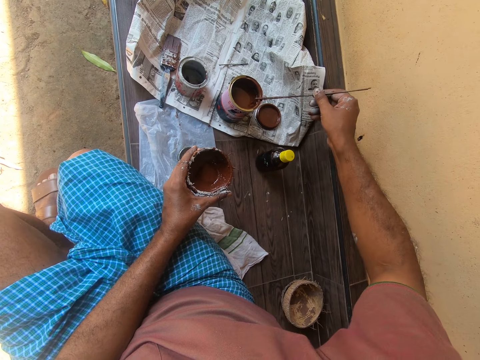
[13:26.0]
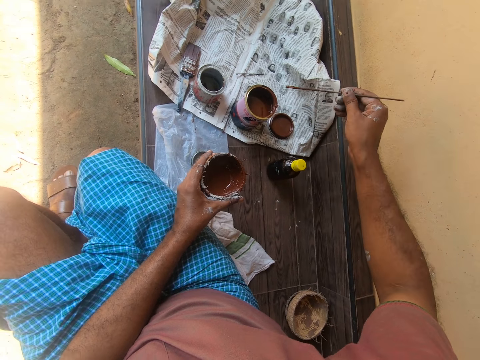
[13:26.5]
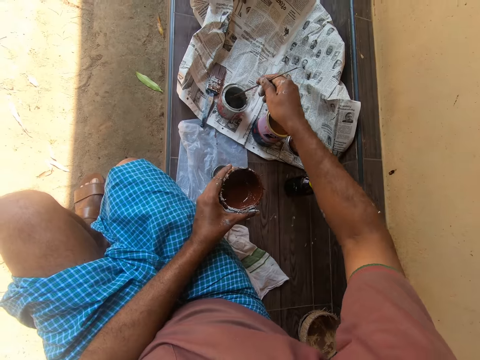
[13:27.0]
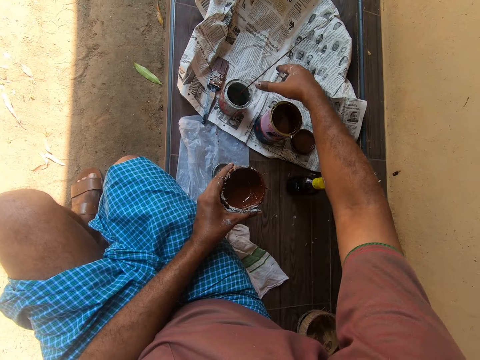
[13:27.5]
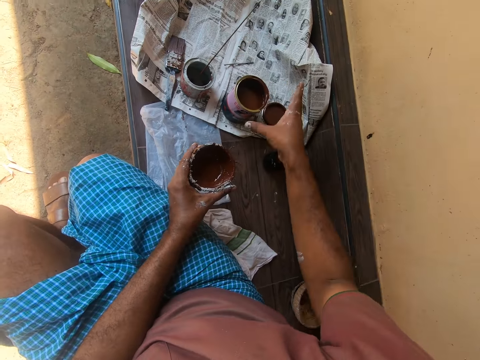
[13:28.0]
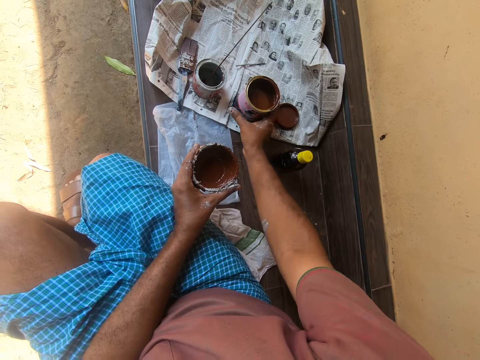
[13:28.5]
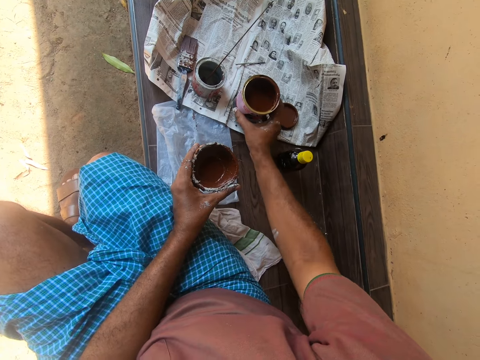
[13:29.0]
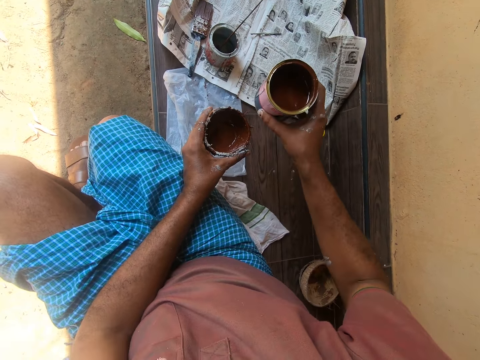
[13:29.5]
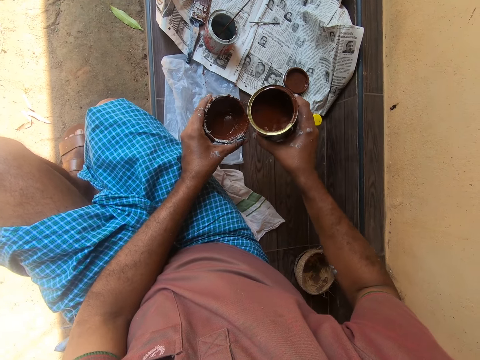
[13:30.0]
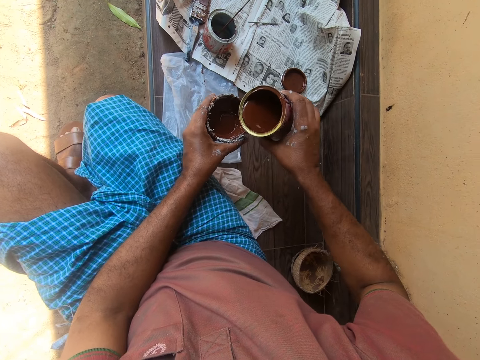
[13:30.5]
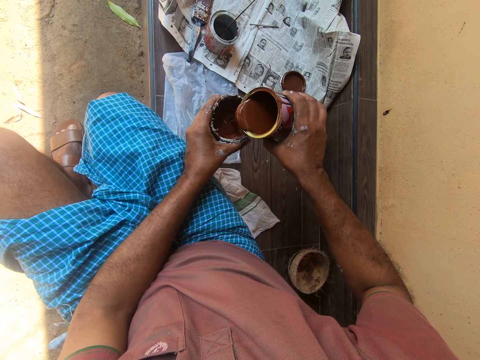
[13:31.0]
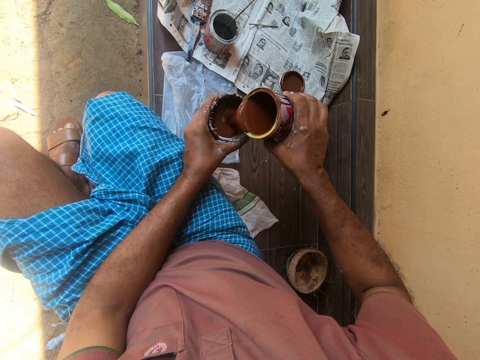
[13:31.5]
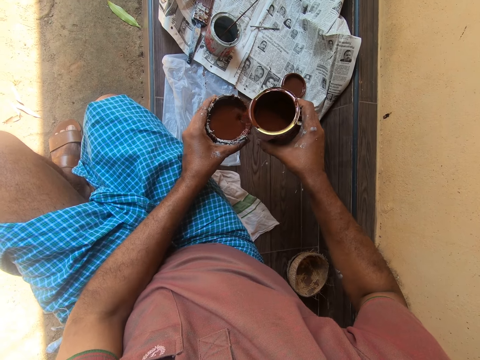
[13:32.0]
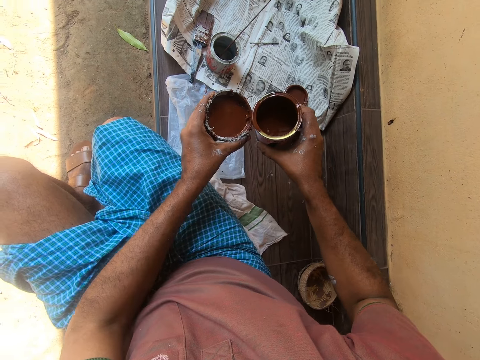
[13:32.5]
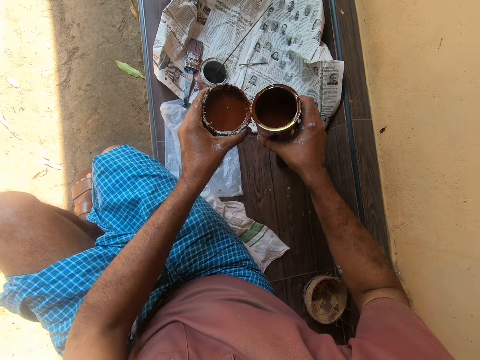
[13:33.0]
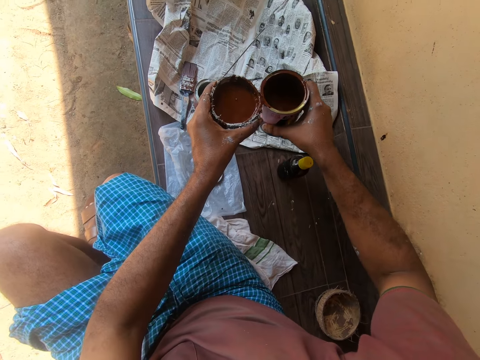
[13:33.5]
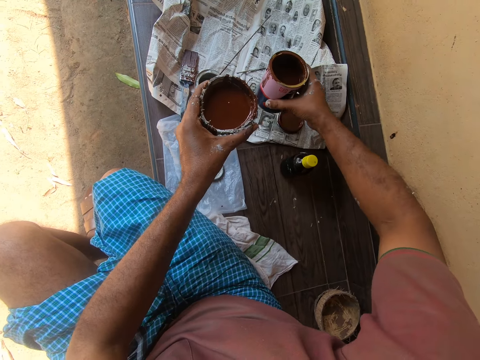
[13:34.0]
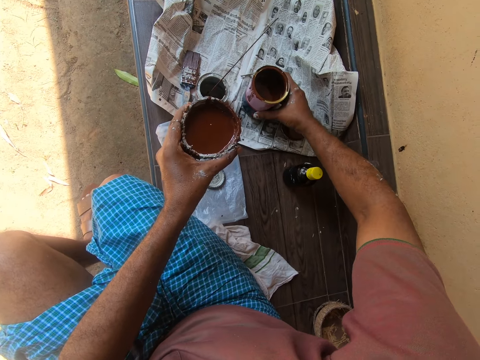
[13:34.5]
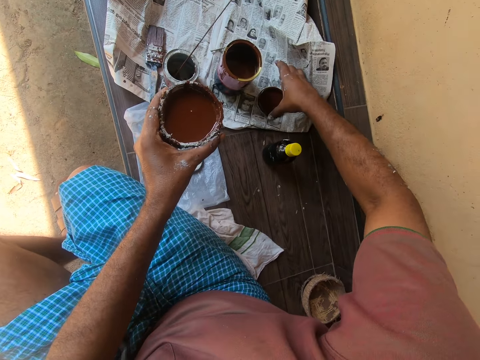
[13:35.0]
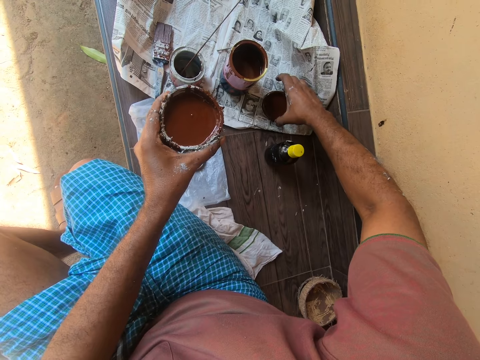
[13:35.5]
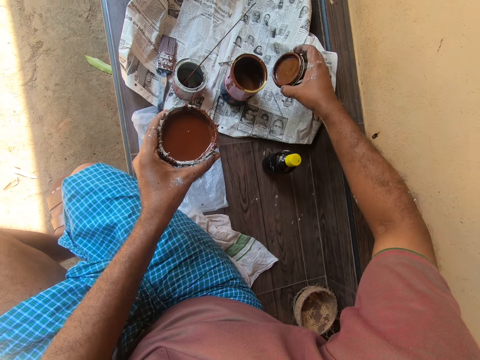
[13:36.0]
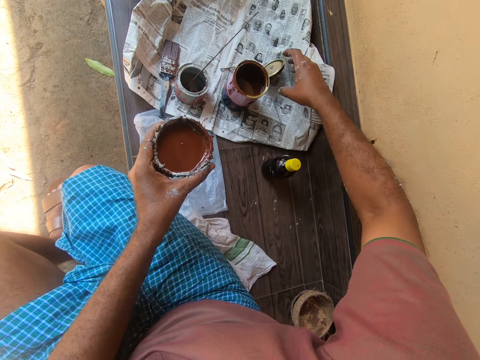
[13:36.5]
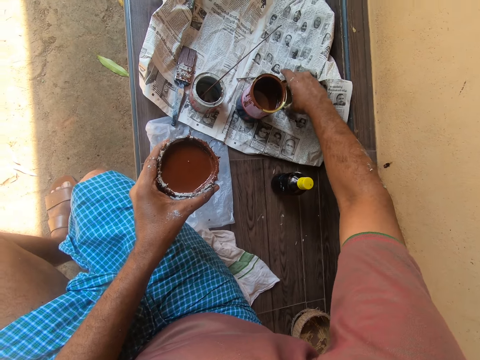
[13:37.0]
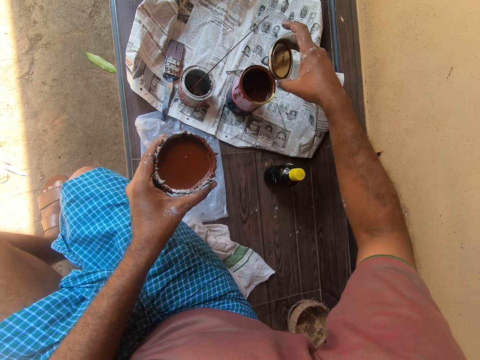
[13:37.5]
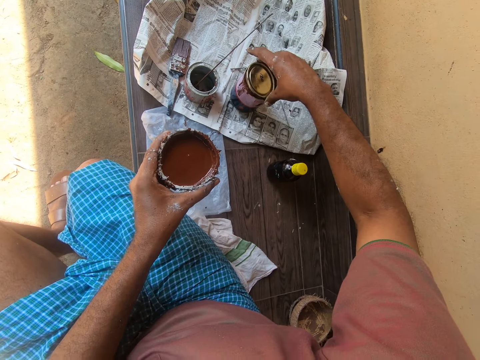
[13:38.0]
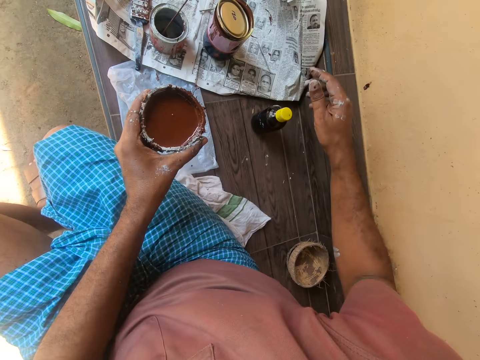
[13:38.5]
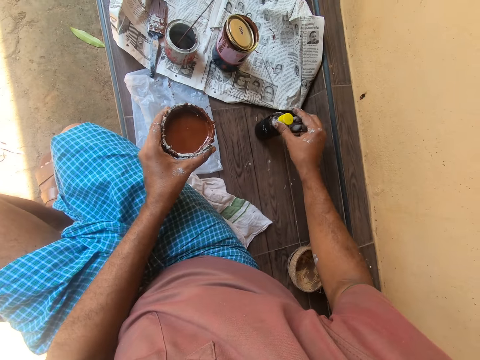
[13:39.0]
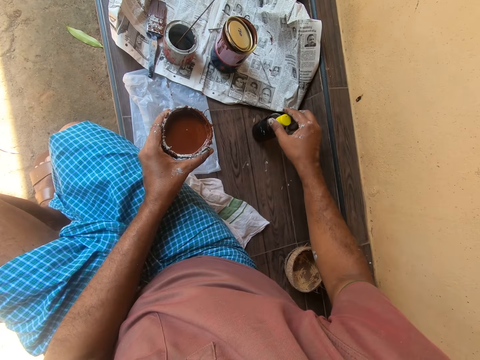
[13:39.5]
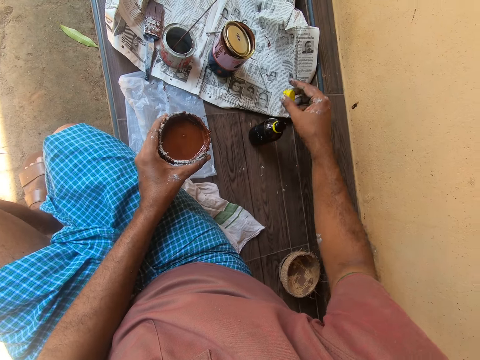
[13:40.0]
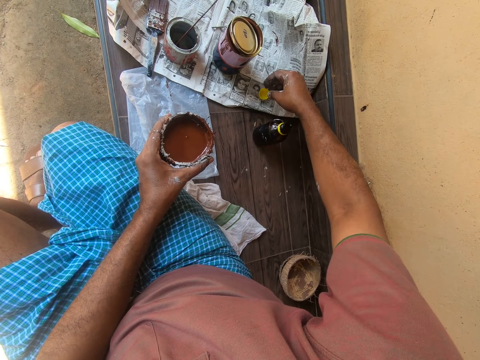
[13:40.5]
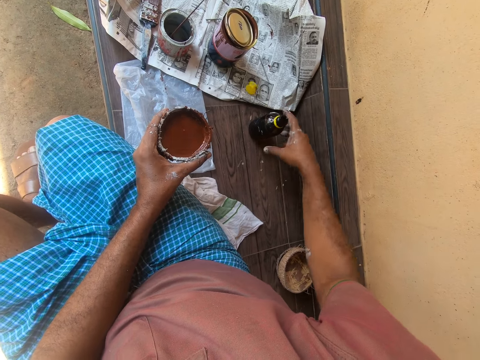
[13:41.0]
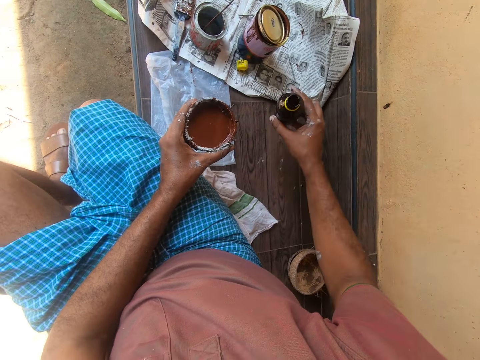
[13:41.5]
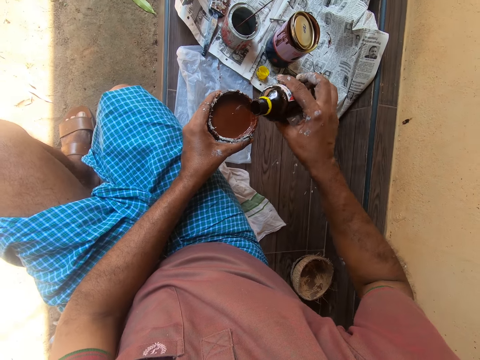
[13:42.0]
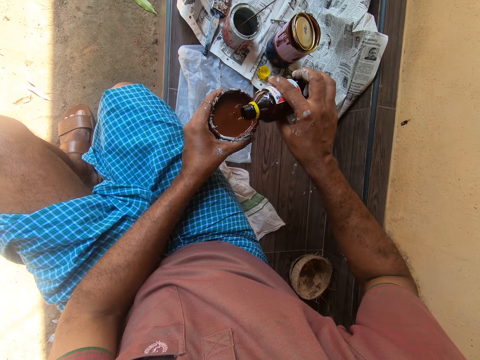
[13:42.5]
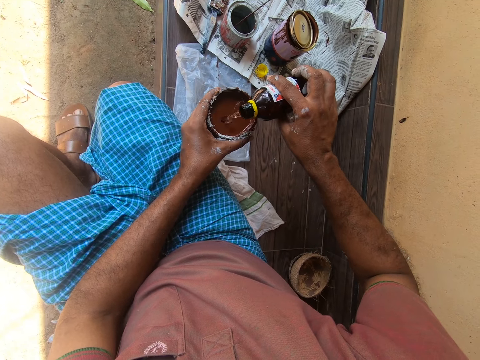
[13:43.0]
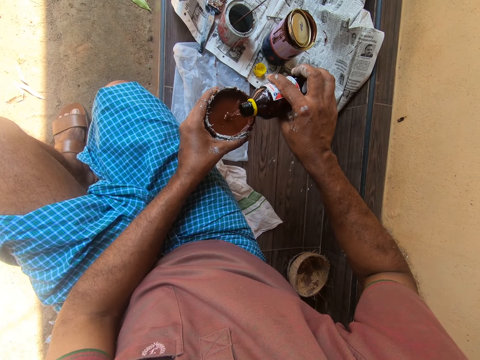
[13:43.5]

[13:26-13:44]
The camera wearer removes paint in a stirring rod. He drops the stick inside the container on top of the newspaper. He picks up the container of paint on top of the newspaper with his right hand. He pours some of the paint in the container into the container of paint in his left hand. He drops the container of paint on top of the newspaper. He covers the container of paint with its cover with his right hand. He picks up a lid. The lid falls. He picks up the lid. He opens a bottle of thinner on top of the building skirting with his right hand. He drops the cover of the bottle on top of the newspaper. He picks up the bottle of thinner with his right hand. He pours some of the thinner into the container of paint in his left hand.

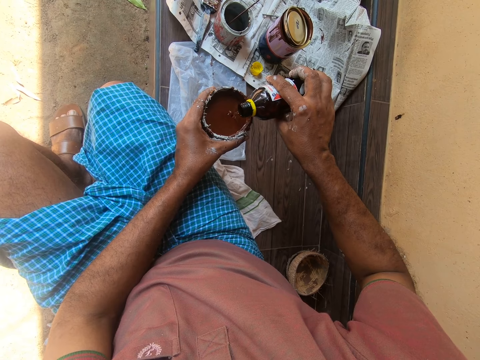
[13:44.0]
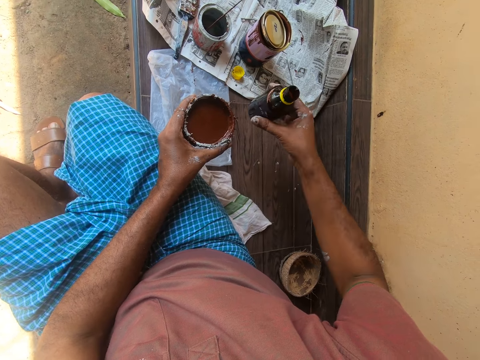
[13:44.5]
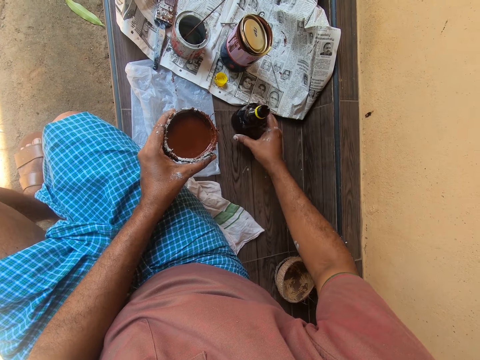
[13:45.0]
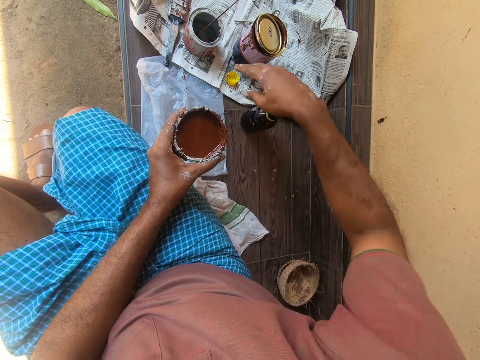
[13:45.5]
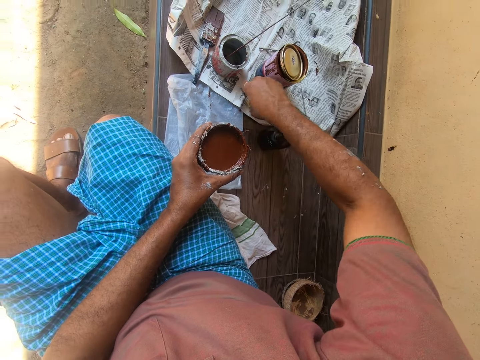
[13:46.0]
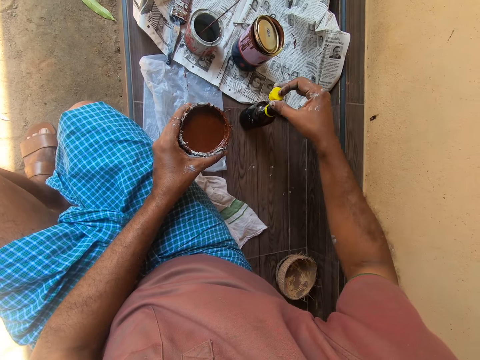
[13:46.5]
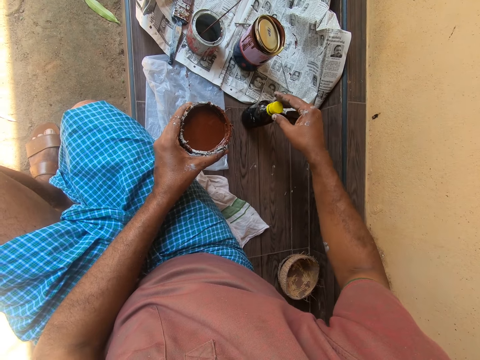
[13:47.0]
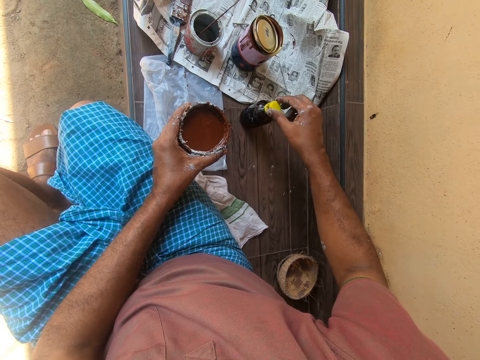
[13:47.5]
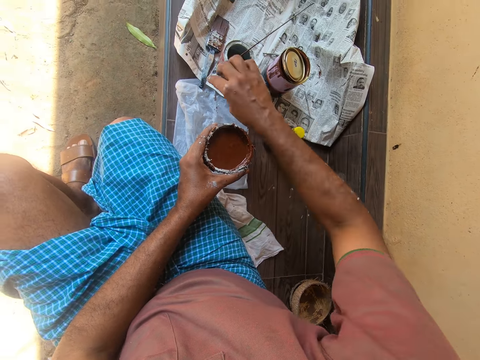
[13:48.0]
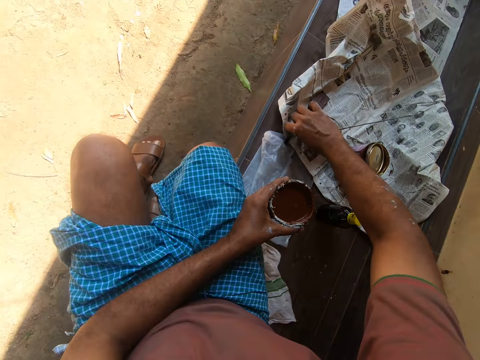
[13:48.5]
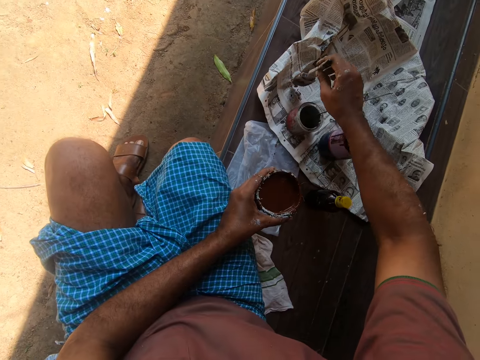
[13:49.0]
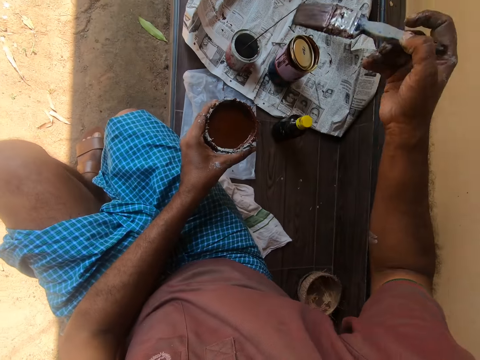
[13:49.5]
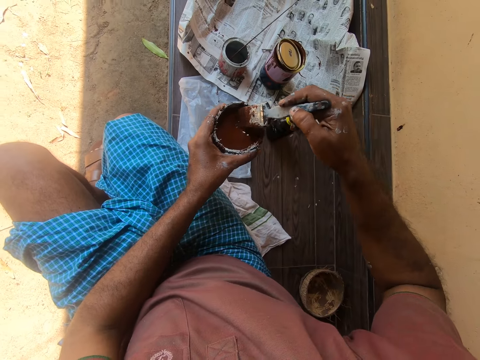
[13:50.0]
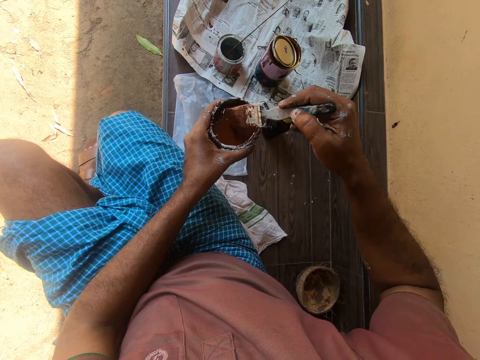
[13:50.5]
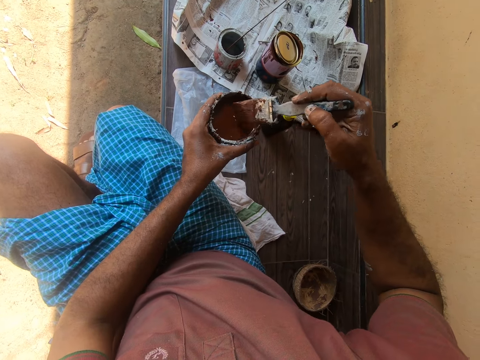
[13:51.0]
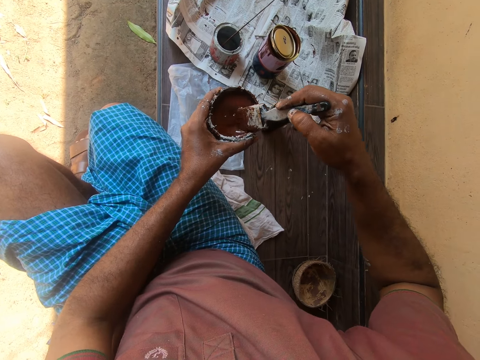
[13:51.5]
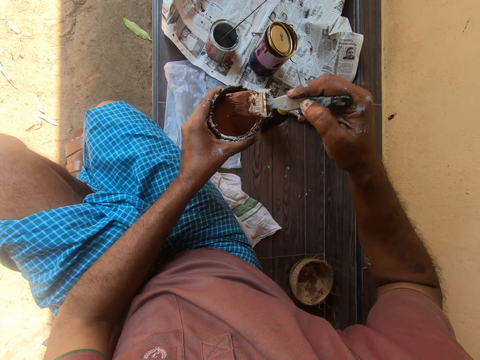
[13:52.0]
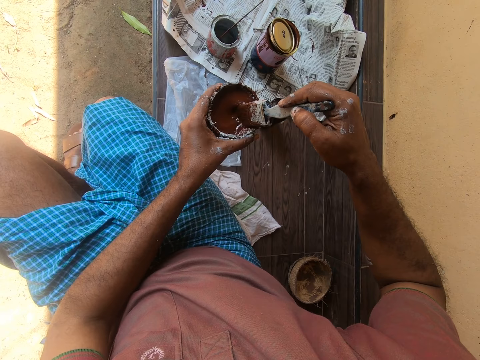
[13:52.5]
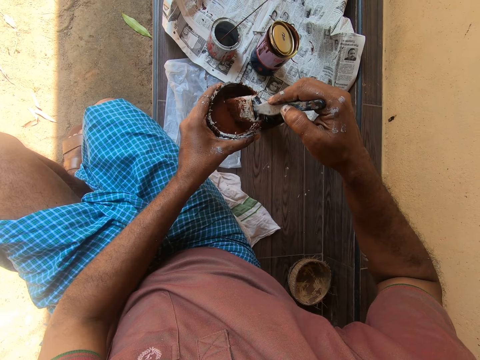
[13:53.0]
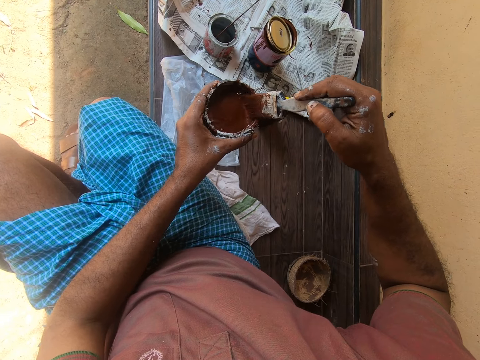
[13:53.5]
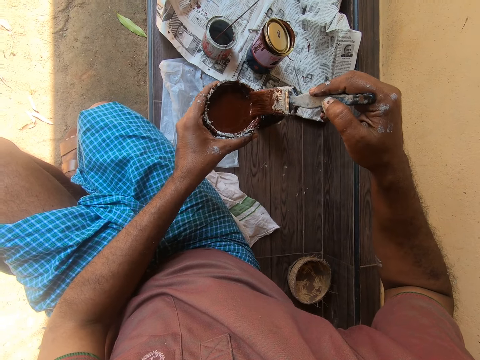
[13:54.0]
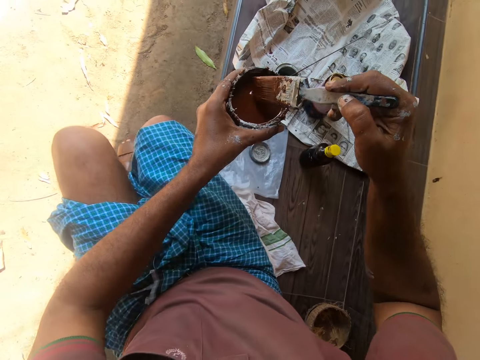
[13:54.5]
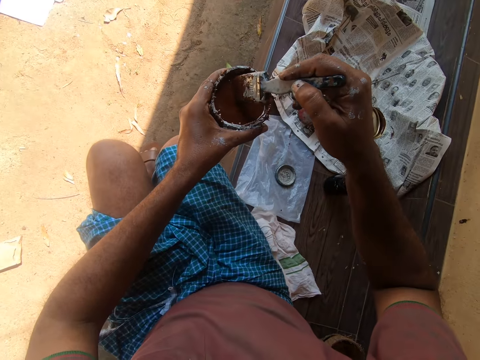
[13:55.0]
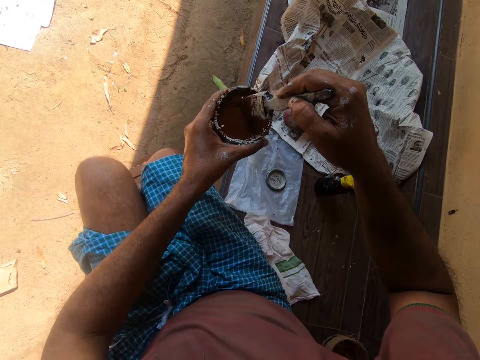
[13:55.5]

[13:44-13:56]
The camera wearer drops the bottle of thinner on top of the building skirting. He covers the bottle of thinner with its cover with his right hand. He collects the bottle top. He picks up a paint brush from the newspaper with his right hand. He mixes the contents in the container of paint with the paint brush in his hands.
